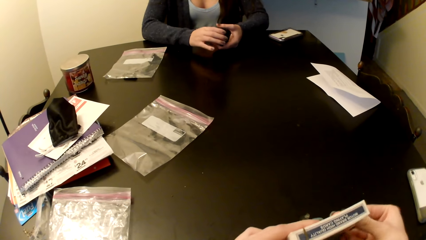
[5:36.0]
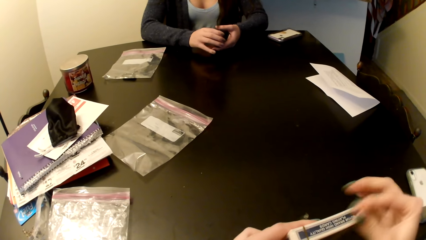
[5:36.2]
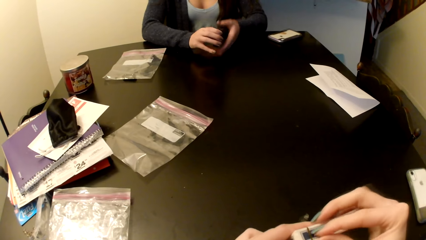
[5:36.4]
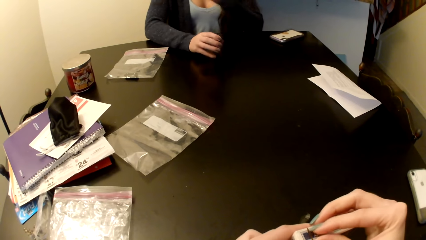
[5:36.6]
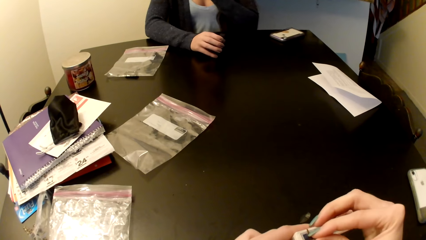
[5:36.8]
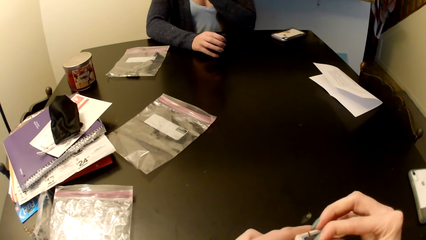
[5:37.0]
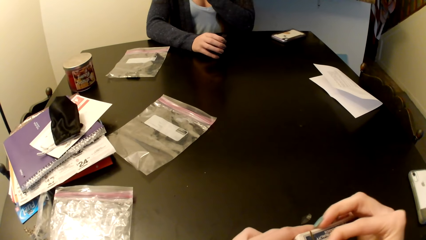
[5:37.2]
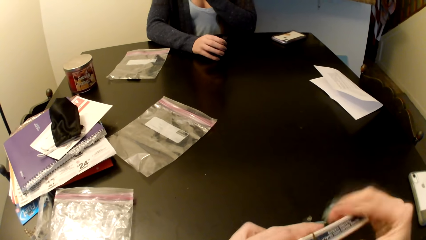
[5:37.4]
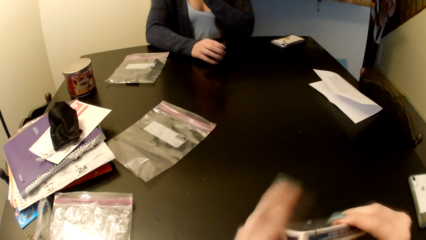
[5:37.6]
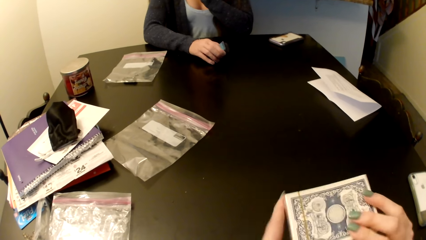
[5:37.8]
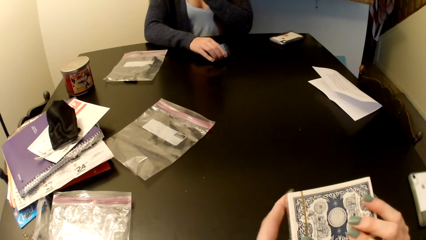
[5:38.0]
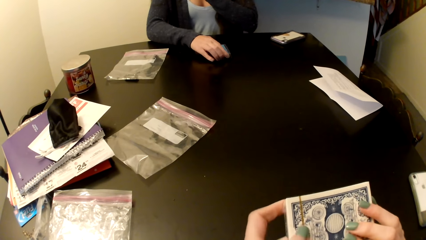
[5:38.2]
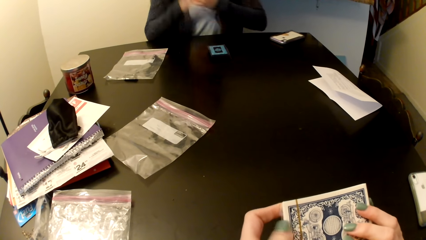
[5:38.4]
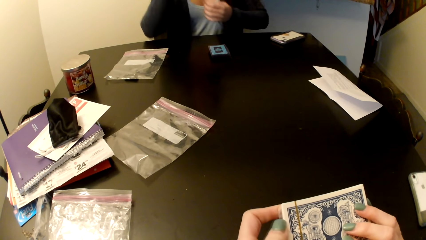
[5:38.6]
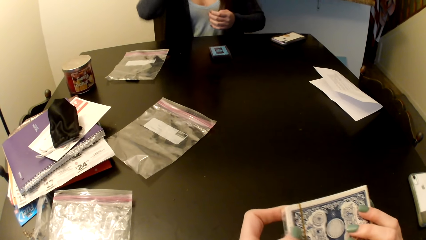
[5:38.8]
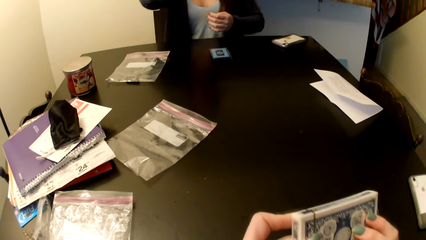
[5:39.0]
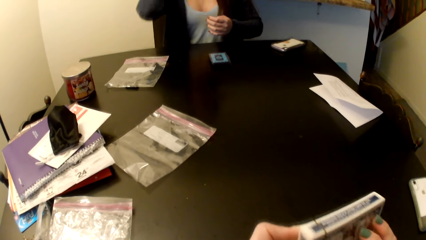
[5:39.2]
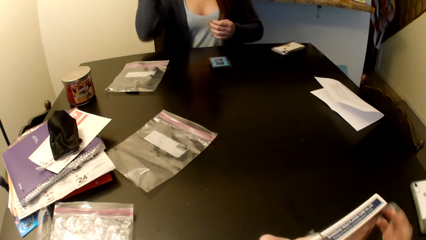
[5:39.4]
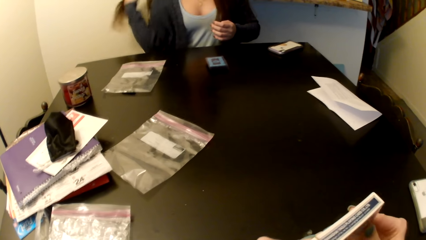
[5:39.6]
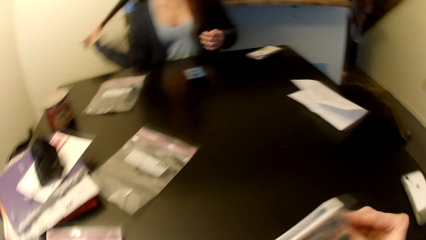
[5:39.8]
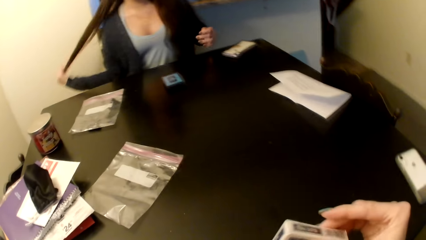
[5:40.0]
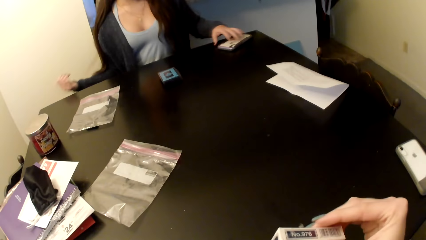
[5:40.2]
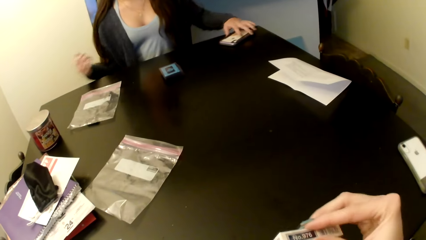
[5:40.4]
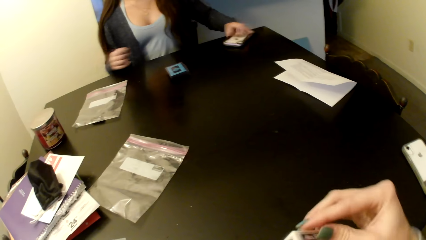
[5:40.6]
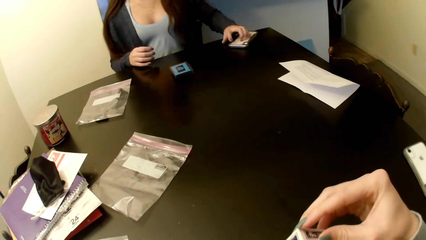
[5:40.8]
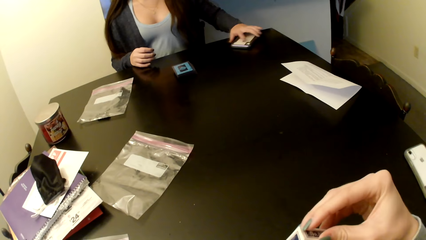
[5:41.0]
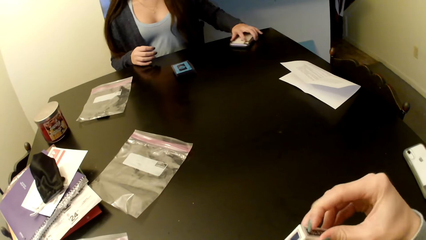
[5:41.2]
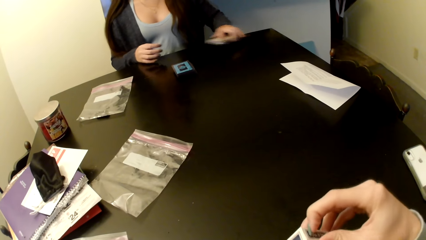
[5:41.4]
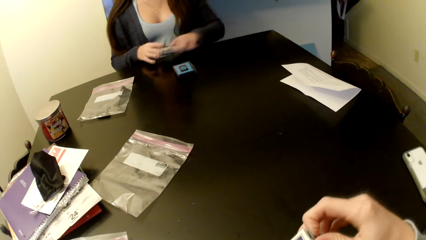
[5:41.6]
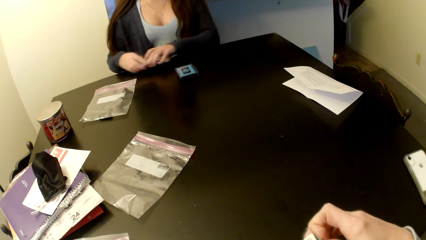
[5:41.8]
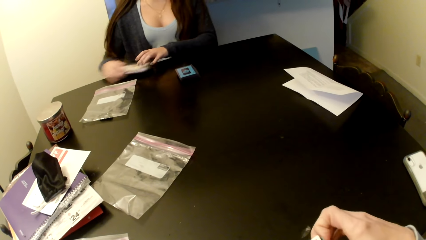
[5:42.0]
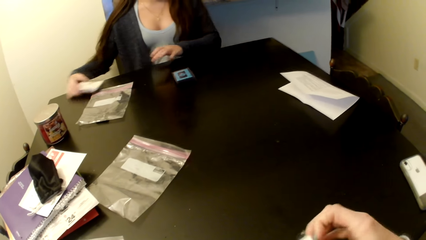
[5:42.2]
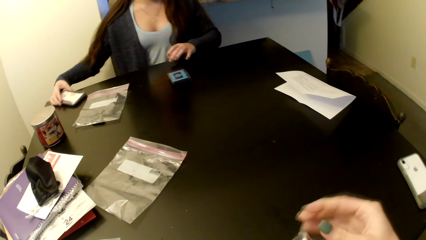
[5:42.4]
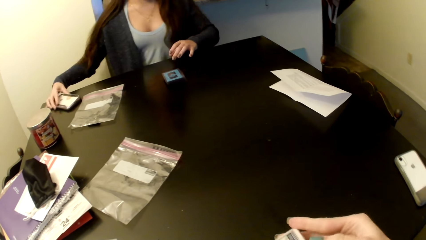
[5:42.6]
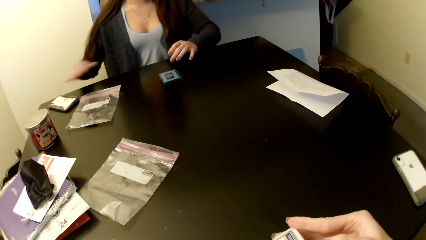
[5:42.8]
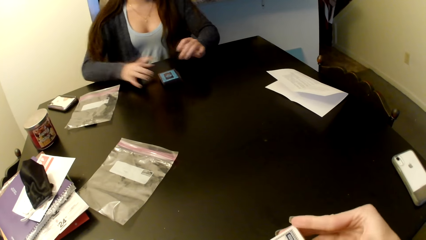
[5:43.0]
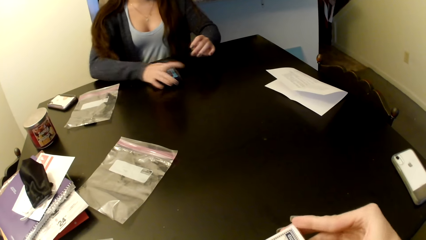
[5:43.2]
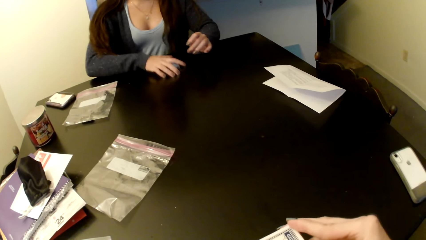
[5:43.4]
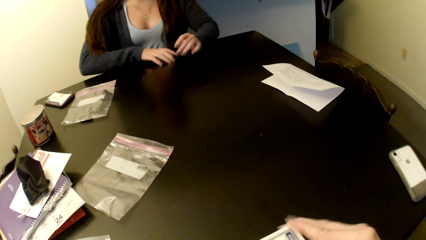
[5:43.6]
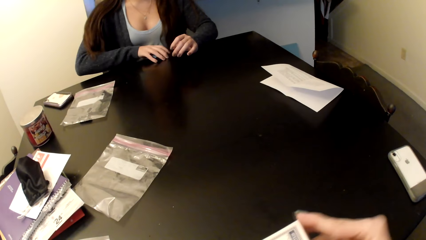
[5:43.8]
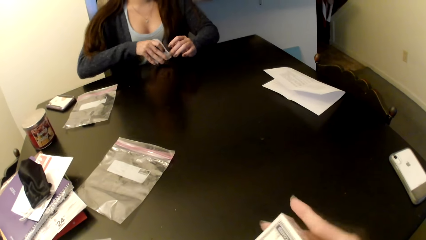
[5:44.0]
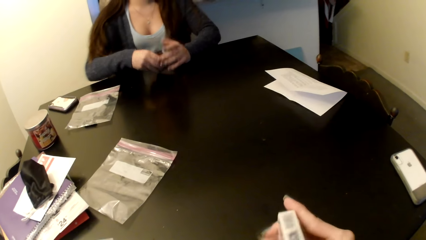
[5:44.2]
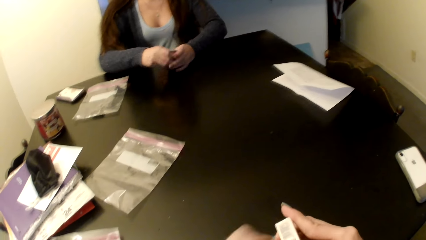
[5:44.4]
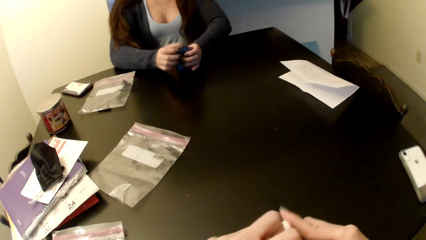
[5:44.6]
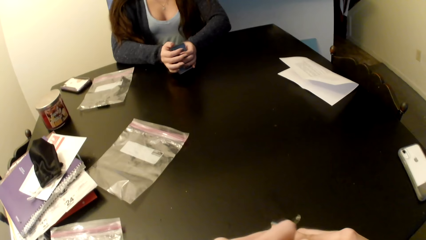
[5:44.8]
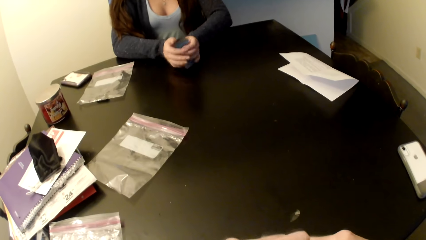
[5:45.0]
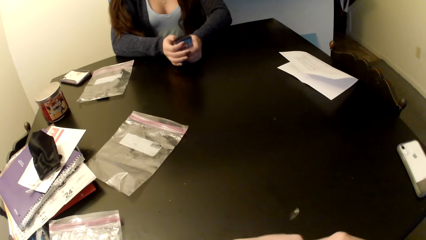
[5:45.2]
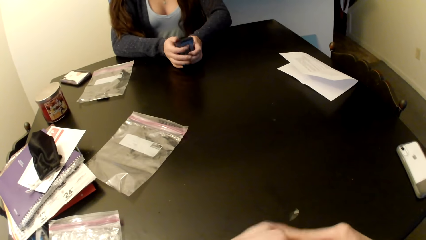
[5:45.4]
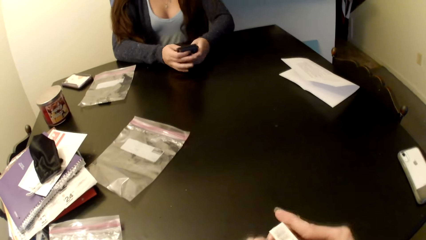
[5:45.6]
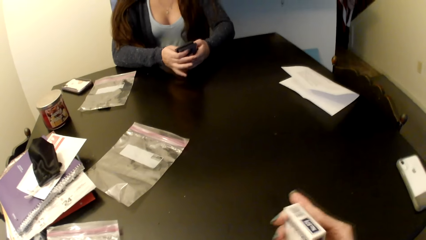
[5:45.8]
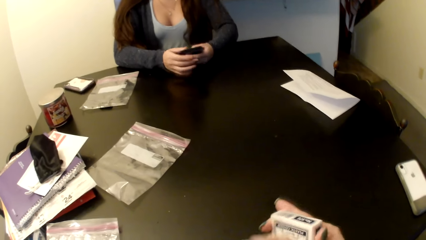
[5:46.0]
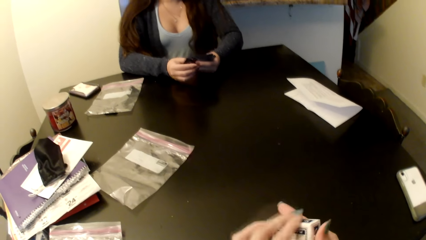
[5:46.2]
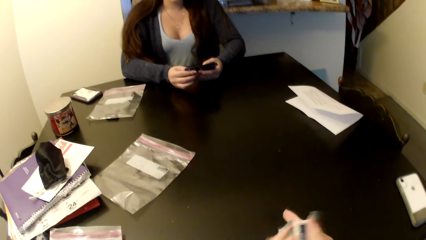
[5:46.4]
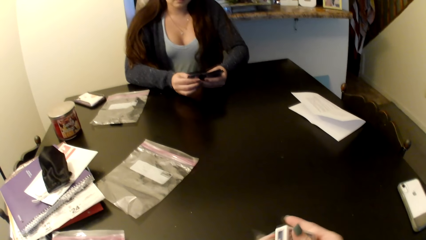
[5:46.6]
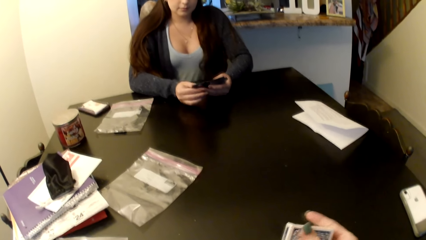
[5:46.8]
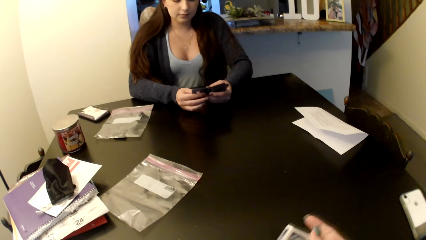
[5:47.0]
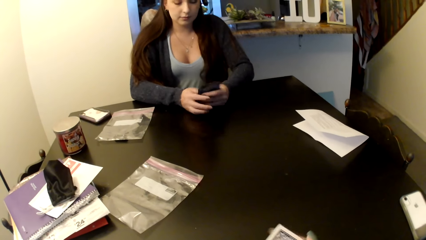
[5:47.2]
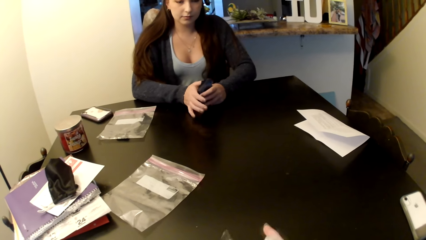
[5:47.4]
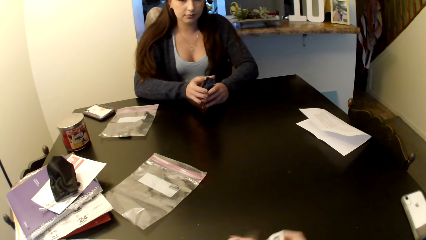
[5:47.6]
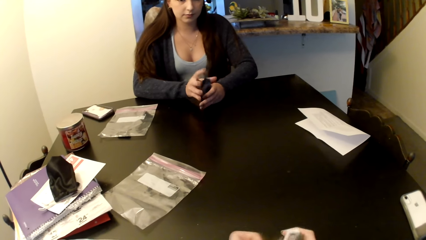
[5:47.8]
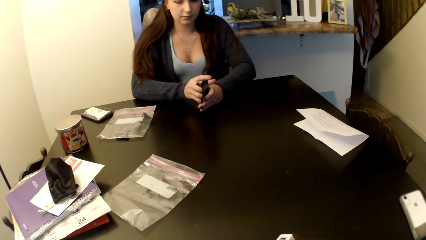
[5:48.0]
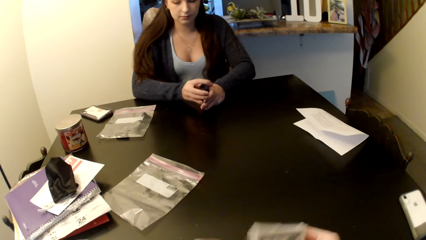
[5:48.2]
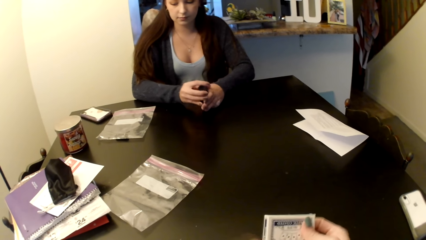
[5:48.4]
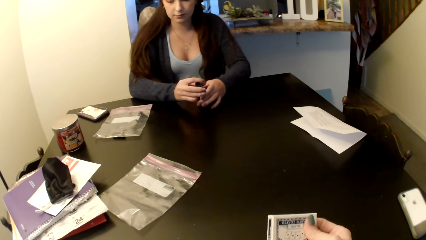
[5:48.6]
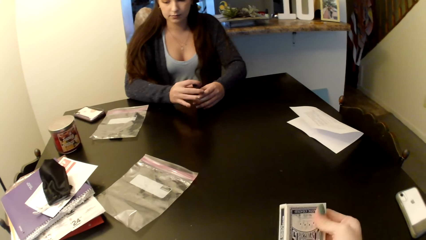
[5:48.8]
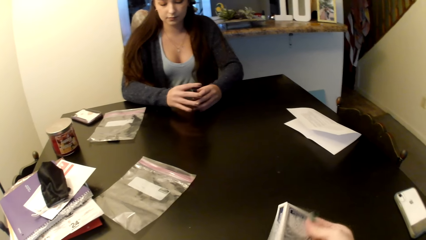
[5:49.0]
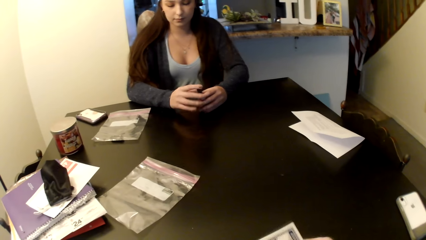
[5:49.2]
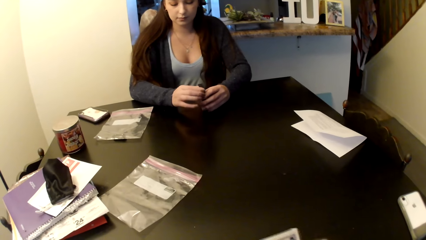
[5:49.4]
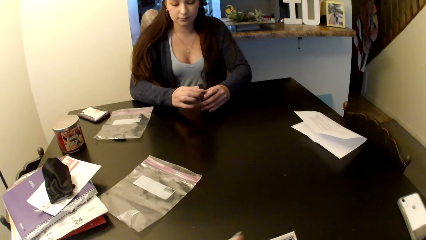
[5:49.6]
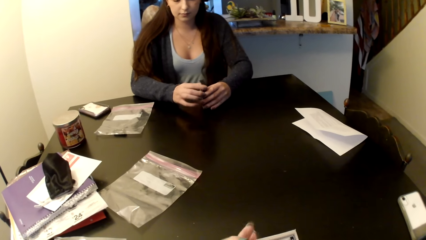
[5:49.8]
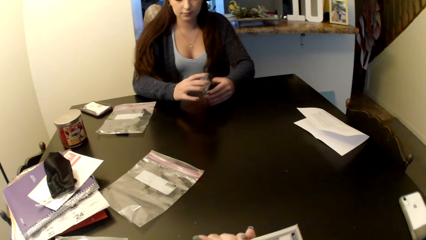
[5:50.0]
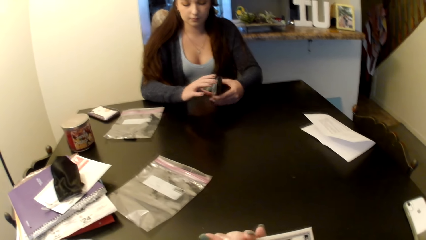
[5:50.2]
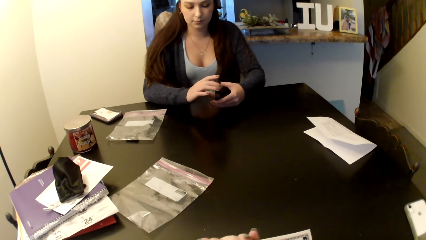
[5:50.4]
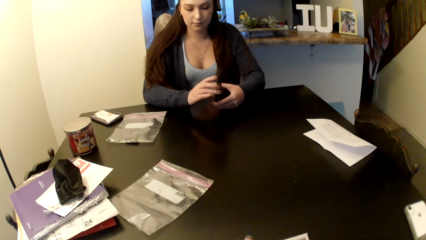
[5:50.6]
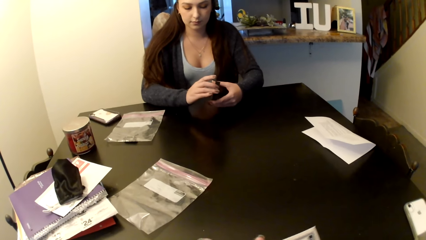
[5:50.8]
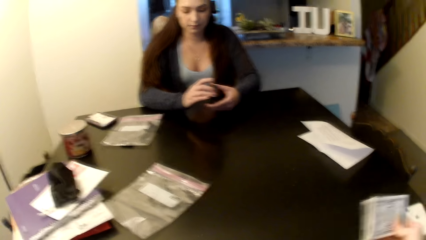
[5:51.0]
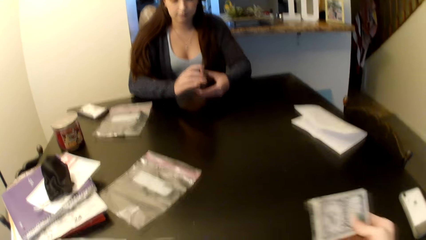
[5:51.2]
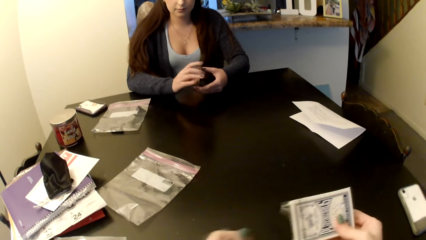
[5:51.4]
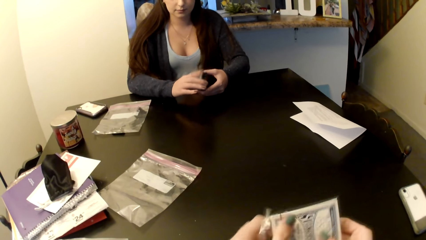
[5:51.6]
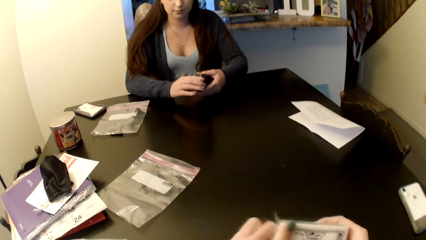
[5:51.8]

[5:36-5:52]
A woman picks up the phone. The woman puts the phone on the left side. The woman picks up the card from the table. The woman shuffles the cards.
